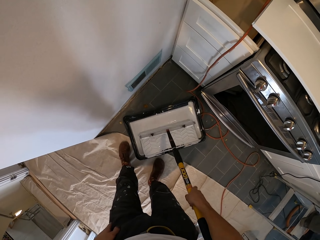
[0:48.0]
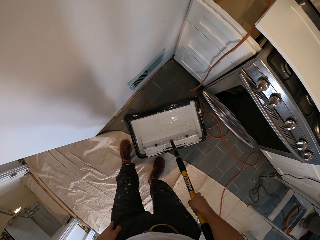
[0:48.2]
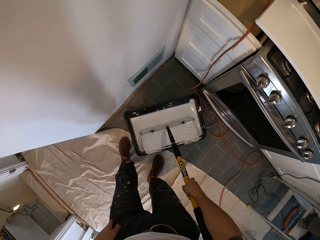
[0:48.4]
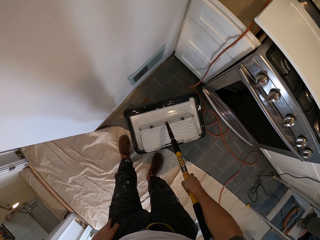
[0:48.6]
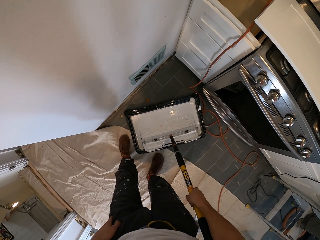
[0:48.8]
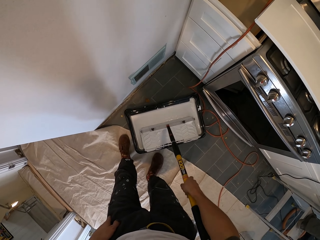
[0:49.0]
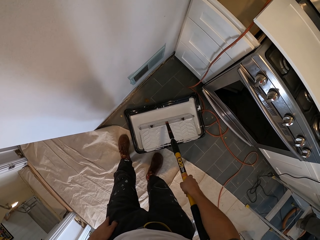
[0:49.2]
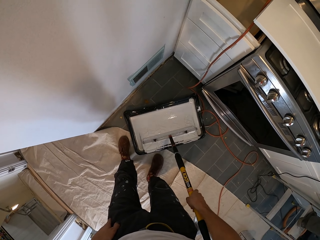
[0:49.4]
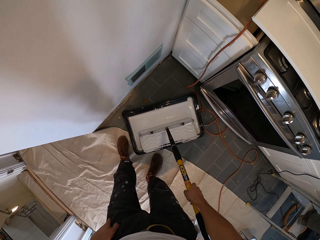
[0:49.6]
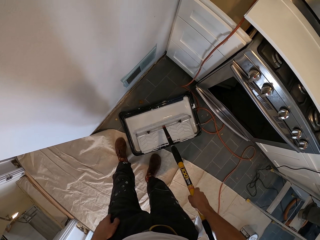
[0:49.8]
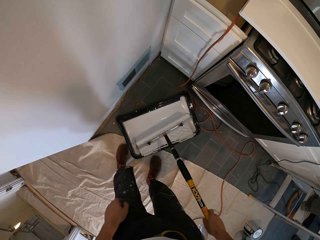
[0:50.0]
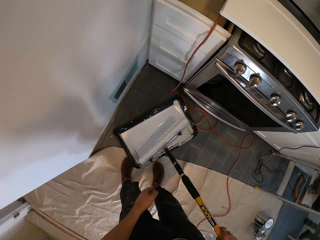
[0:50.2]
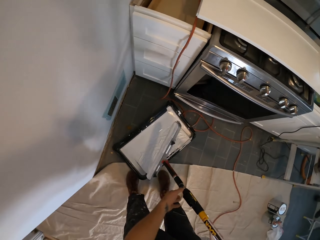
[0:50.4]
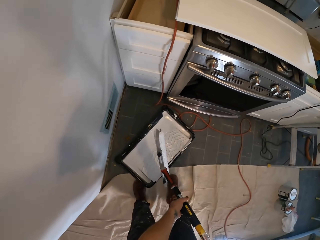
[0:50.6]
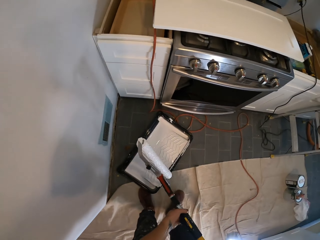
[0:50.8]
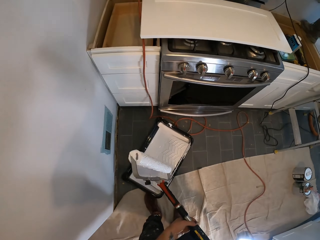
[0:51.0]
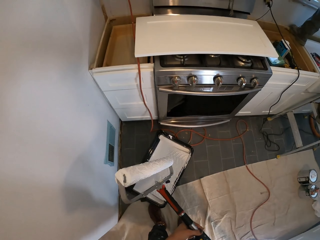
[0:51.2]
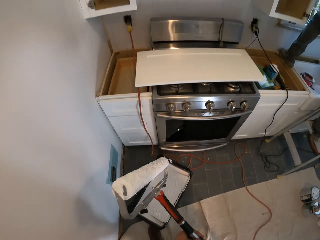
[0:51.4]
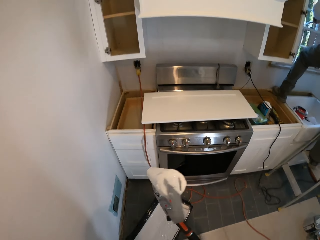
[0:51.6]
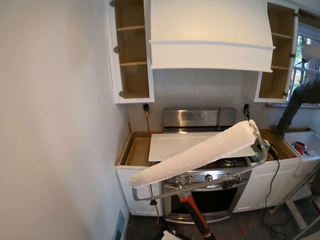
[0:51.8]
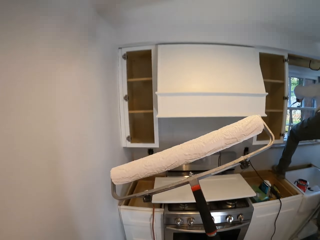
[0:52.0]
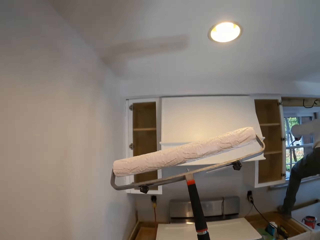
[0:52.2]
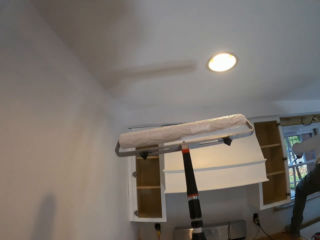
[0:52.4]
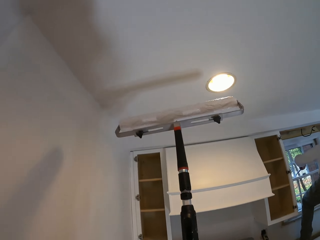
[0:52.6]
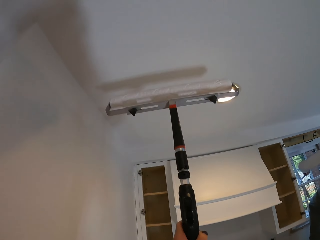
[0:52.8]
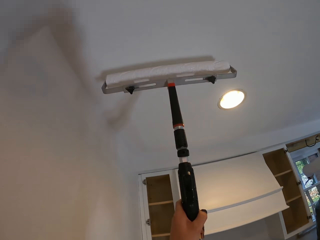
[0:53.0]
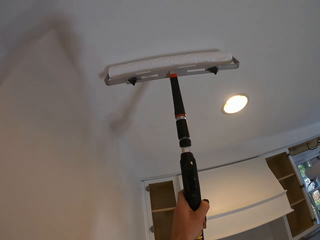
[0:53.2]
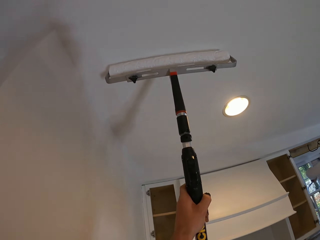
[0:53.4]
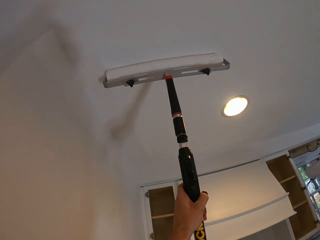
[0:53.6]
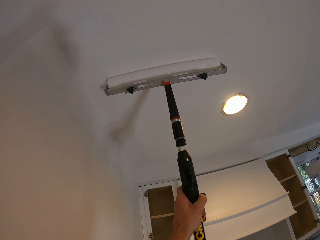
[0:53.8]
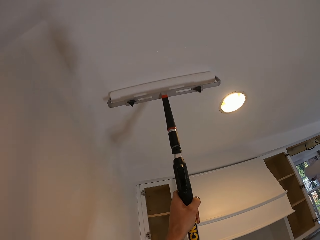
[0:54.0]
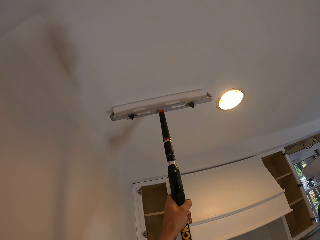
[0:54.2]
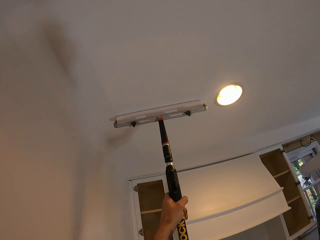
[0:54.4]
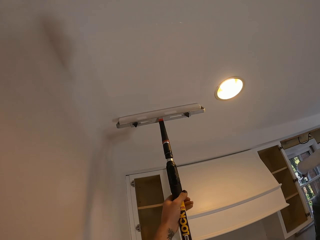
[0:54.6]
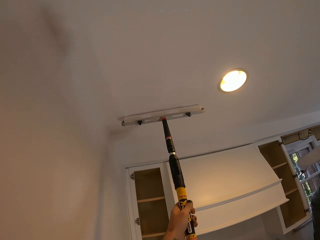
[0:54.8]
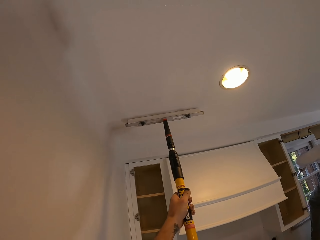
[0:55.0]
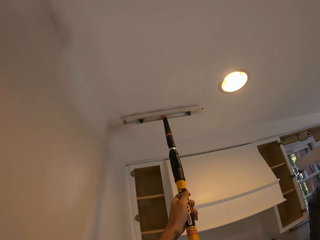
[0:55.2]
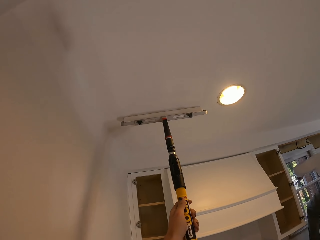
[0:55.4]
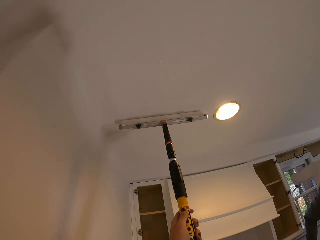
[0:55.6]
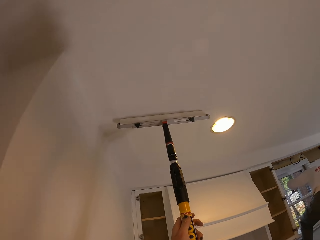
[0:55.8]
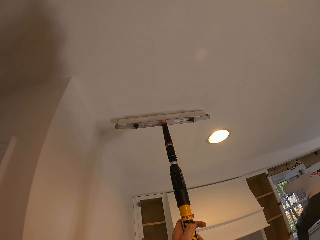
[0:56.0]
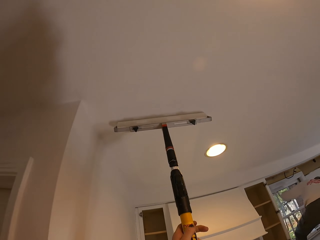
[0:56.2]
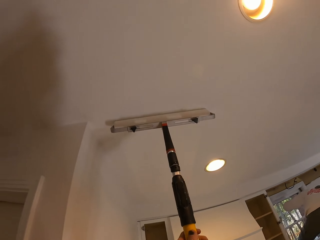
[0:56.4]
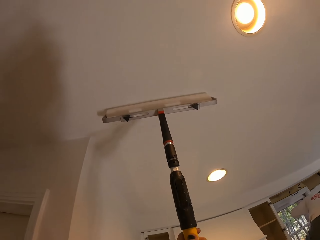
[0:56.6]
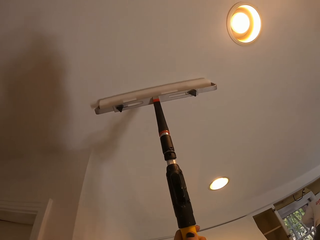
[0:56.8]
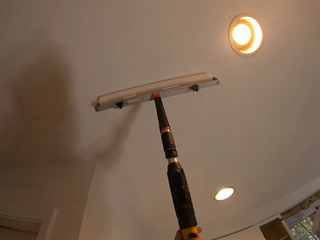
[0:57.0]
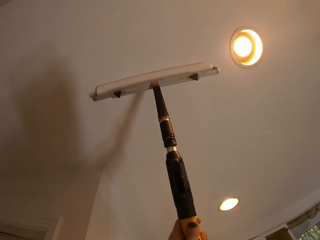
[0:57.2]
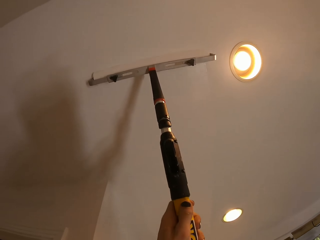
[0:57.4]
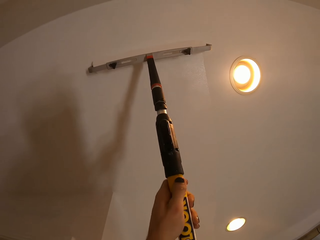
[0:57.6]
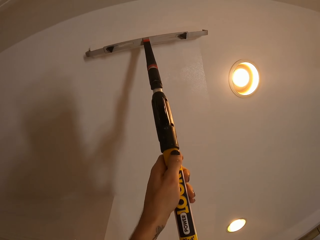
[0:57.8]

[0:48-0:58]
The camera wearer rubs the roller on the paint. They lift the paint roller. They paint on the house wall. They paint the ceiling.

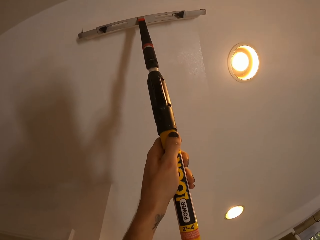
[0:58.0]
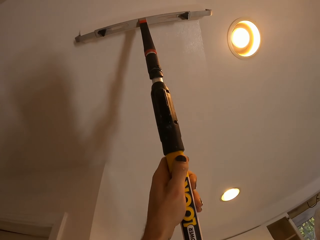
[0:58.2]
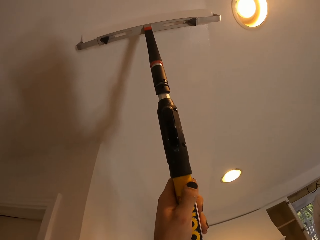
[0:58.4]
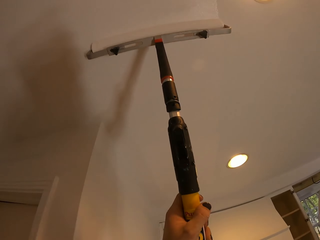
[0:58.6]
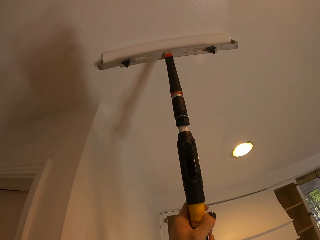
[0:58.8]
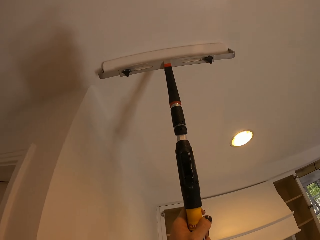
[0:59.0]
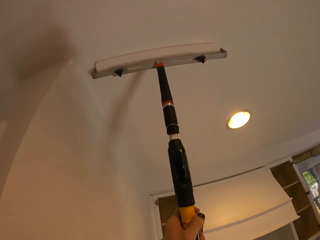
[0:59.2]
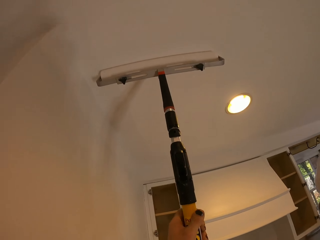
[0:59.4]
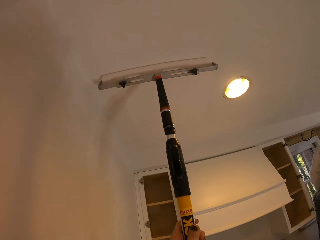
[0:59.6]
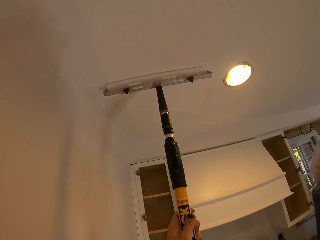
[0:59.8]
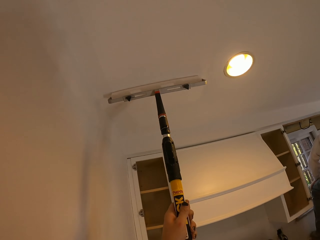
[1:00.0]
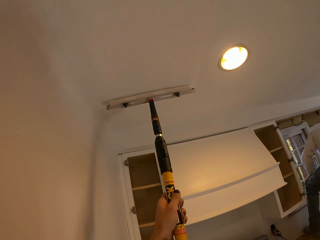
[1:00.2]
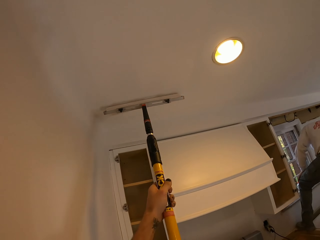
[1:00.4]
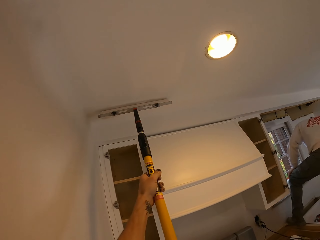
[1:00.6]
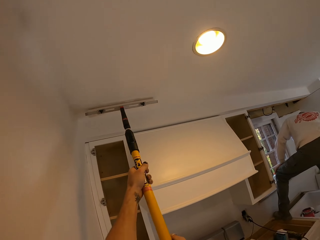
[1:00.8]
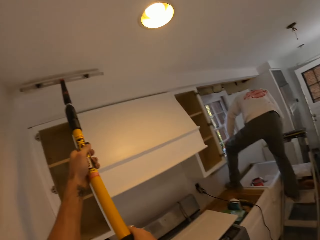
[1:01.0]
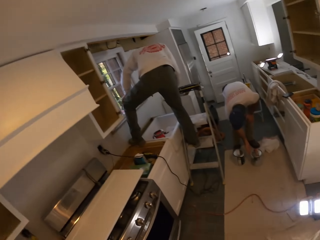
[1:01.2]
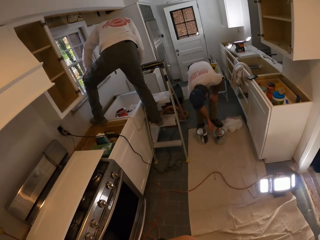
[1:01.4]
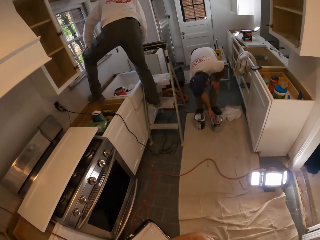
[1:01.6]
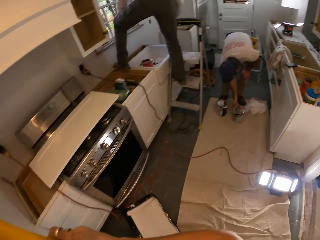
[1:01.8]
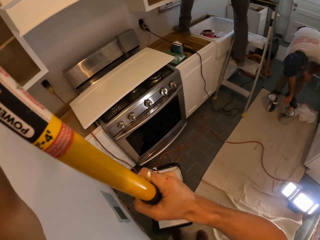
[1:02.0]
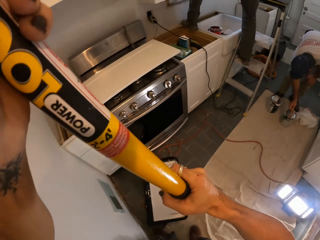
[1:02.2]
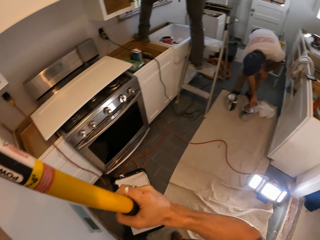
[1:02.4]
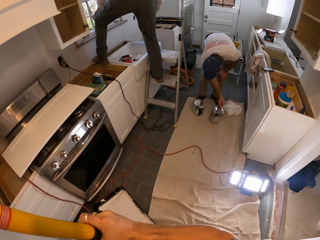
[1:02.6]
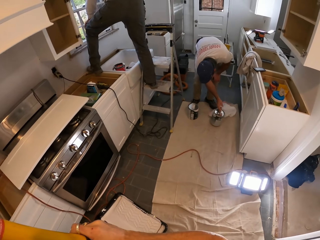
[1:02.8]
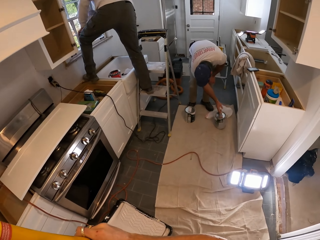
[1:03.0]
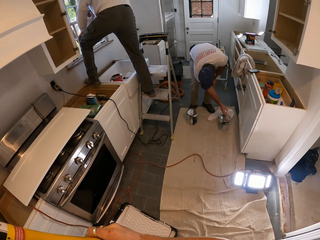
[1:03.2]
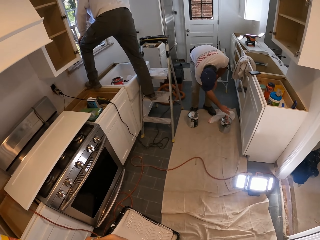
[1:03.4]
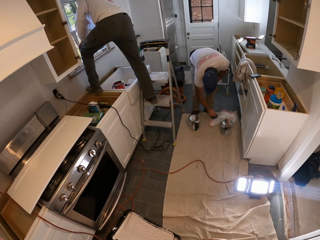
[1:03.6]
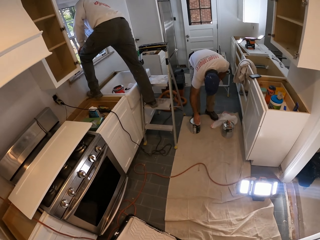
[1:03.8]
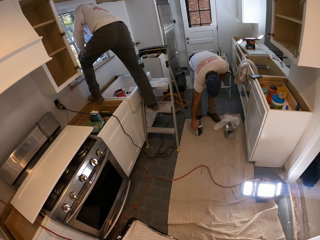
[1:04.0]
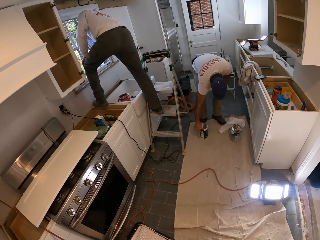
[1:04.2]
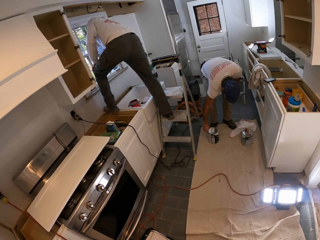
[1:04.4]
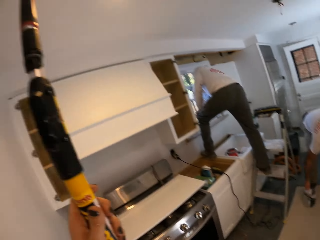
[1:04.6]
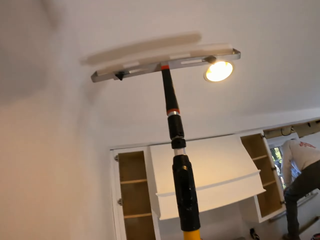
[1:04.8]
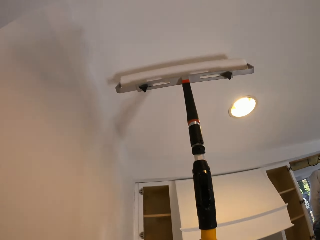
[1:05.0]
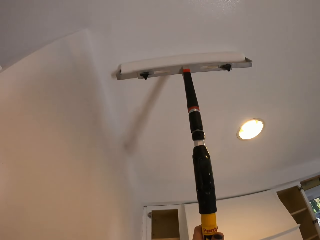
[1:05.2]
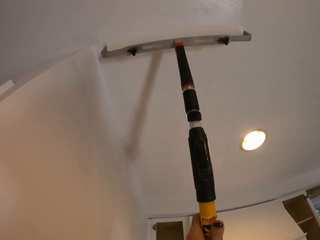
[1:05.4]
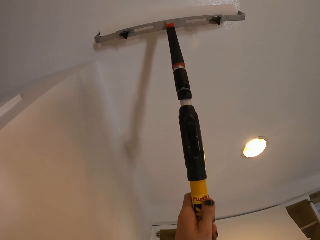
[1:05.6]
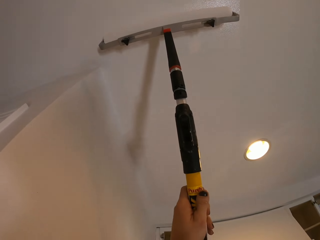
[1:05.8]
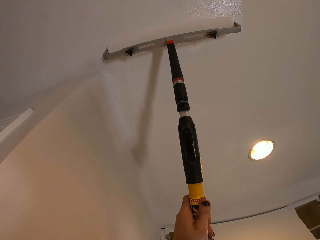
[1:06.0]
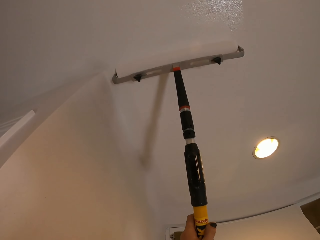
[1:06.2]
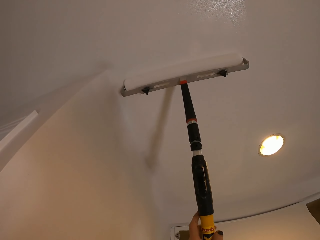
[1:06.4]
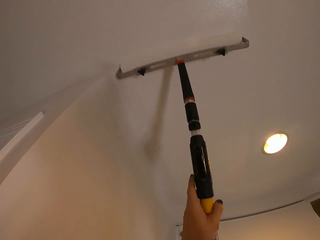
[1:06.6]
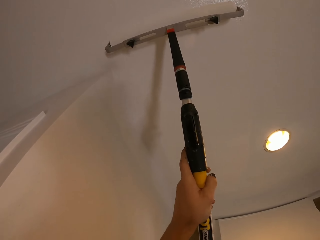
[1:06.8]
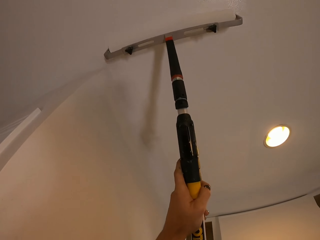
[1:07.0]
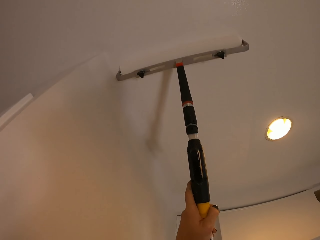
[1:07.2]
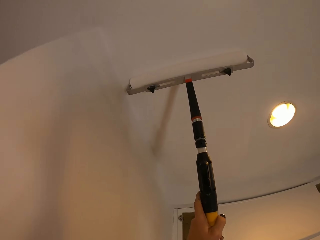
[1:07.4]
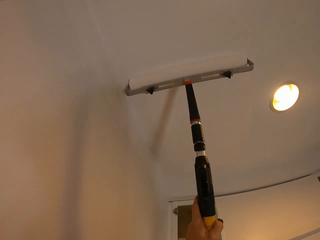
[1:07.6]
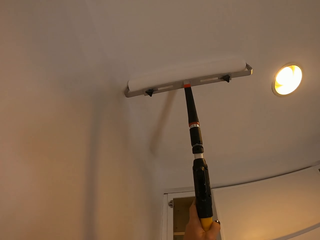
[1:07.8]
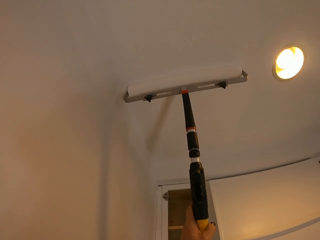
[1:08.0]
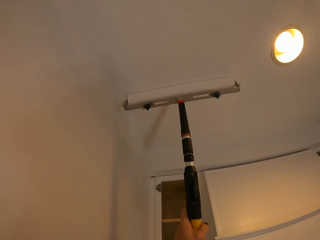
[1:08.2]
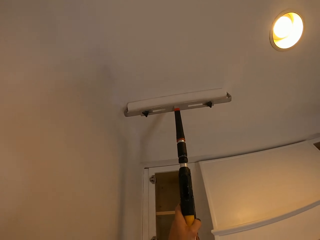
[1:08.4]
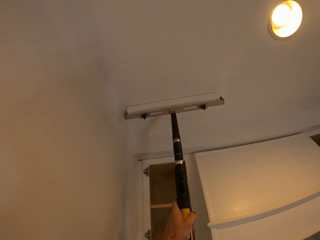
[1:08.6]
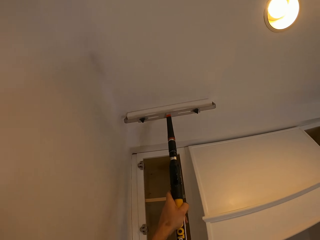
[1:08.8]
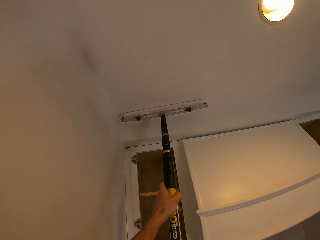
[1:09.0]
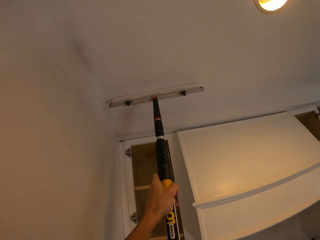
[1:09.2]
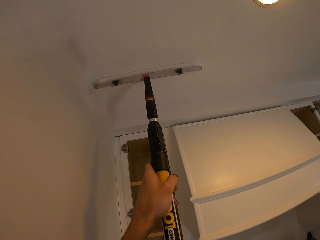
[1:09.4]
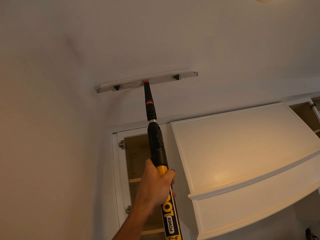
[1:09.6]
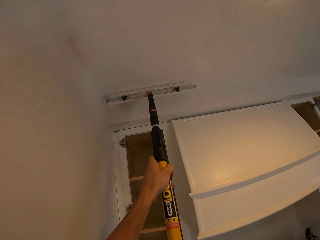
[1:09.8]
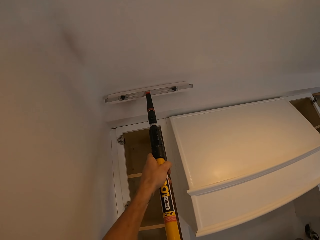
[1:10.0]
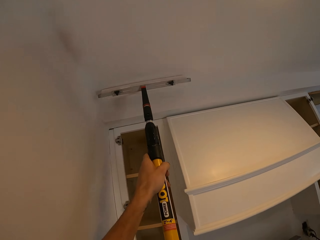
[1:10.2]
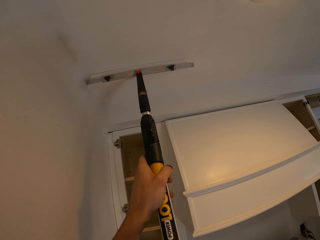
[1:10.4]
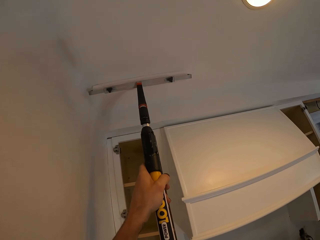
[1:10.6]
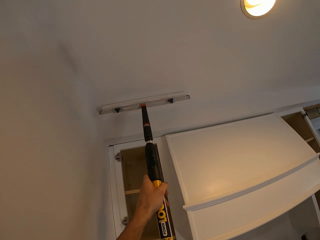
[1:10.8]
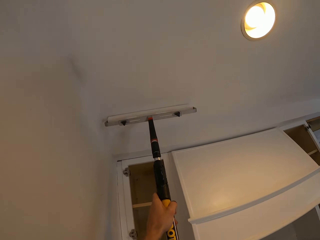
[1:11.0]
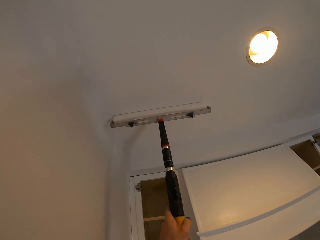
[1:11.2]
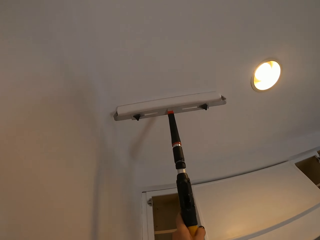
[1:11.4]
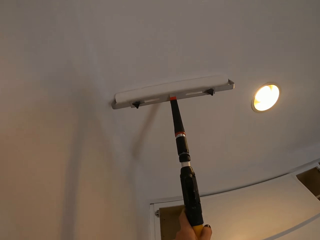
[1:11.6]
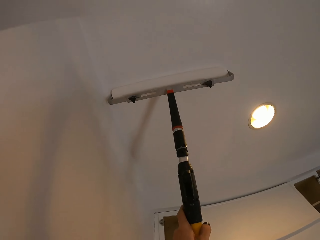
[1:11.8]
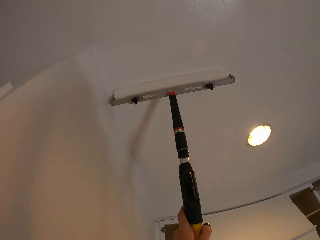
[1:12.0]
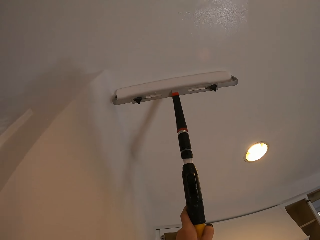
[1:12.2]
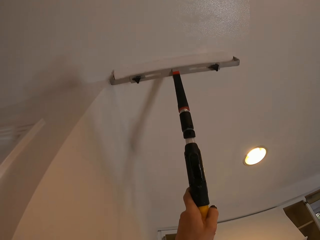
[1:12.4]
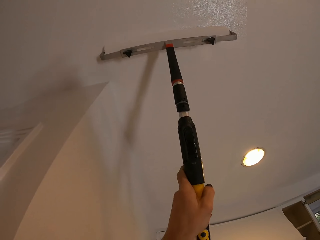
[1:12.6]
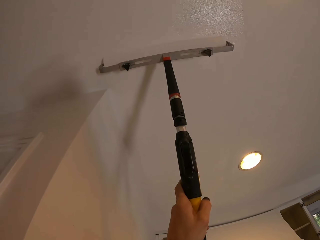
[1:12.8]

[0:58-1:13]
The camera wearer looks at a man. They look at another man. They look around the house. They pick up a paint gallon and drop the paint gallon. They paint the ceiling. They paint on the house wall.
